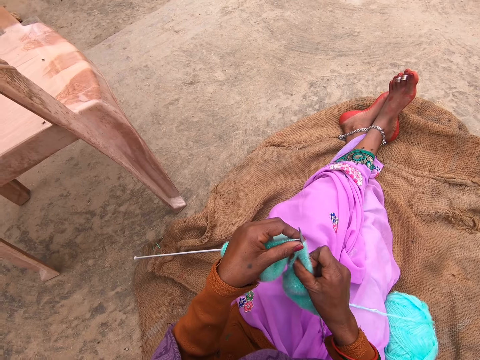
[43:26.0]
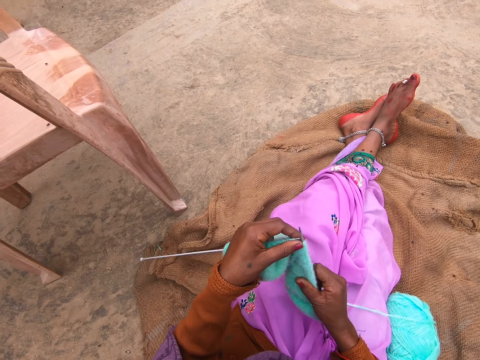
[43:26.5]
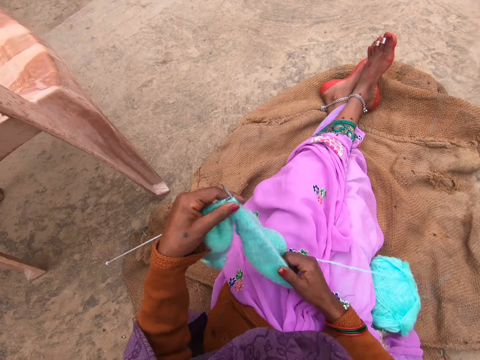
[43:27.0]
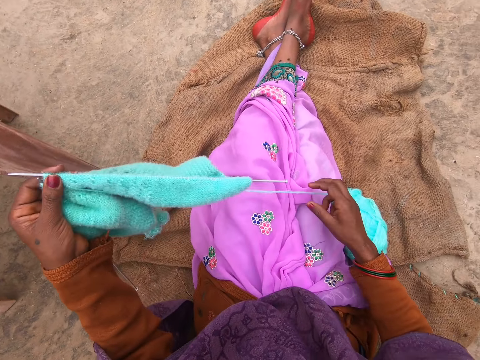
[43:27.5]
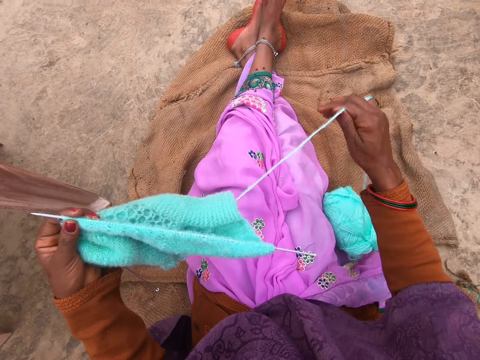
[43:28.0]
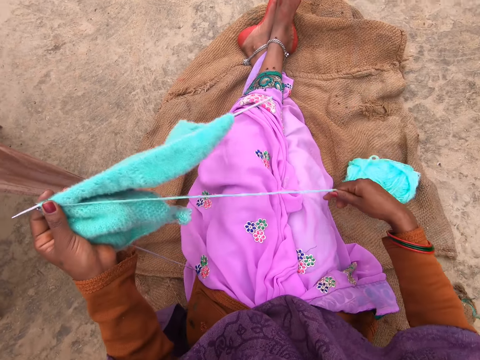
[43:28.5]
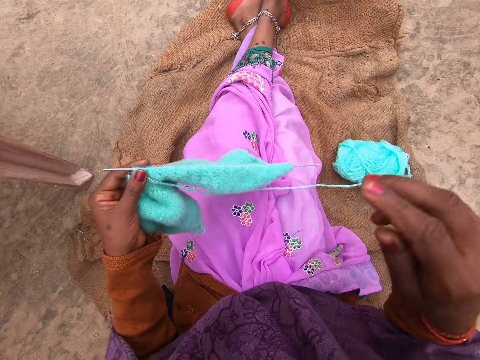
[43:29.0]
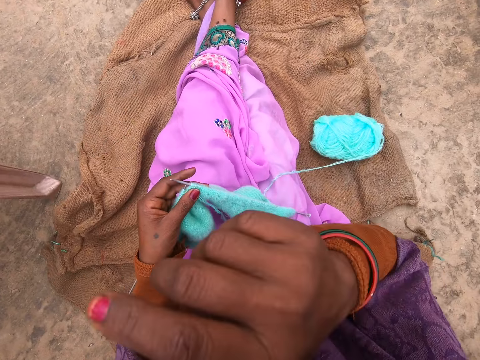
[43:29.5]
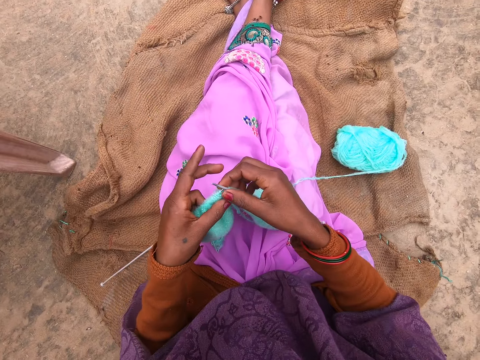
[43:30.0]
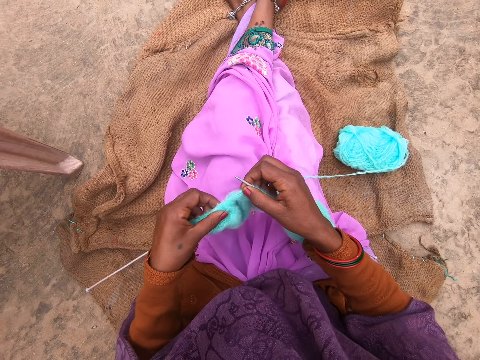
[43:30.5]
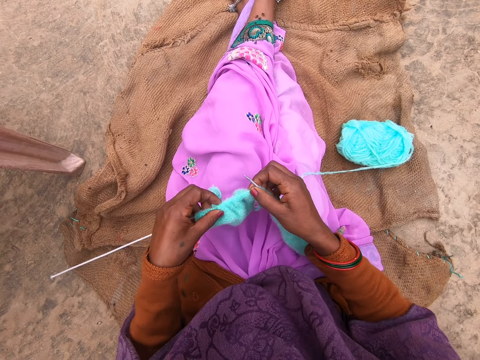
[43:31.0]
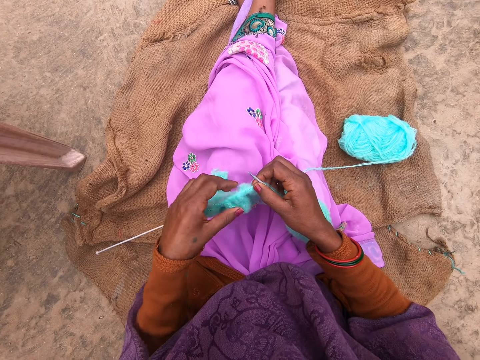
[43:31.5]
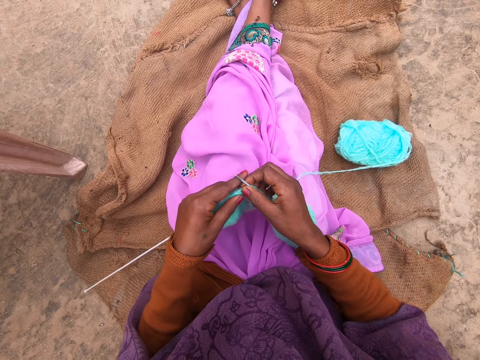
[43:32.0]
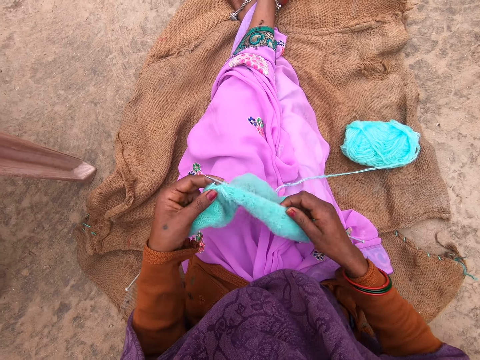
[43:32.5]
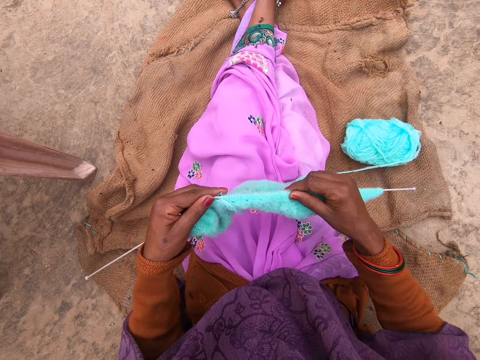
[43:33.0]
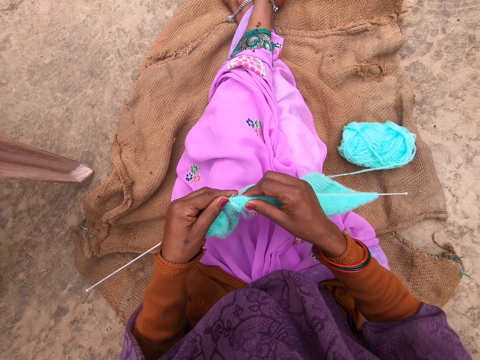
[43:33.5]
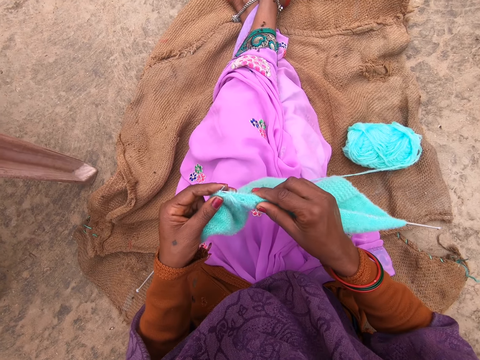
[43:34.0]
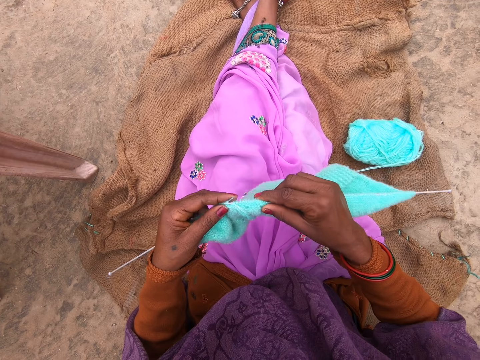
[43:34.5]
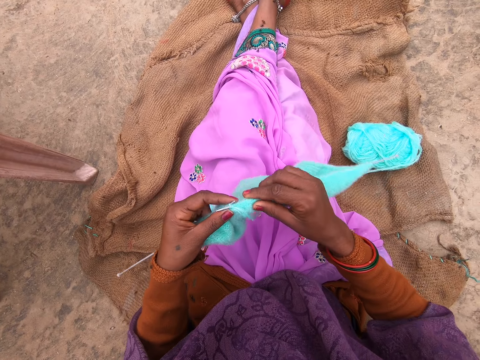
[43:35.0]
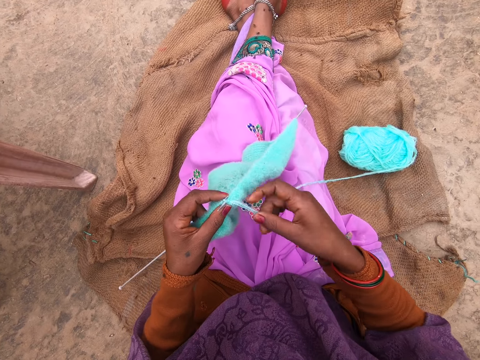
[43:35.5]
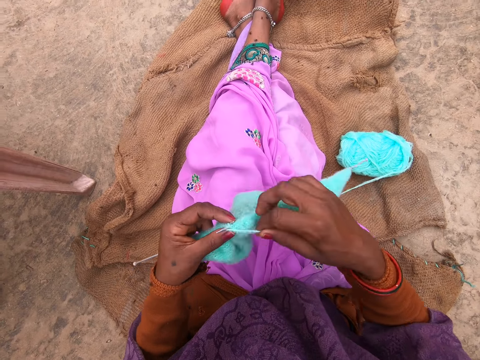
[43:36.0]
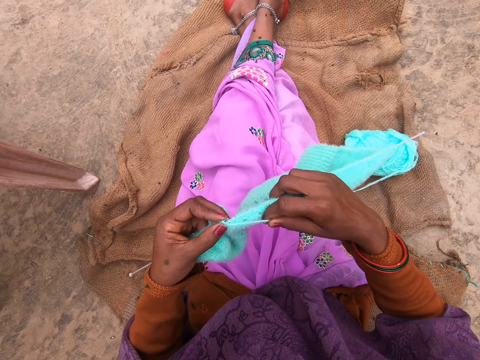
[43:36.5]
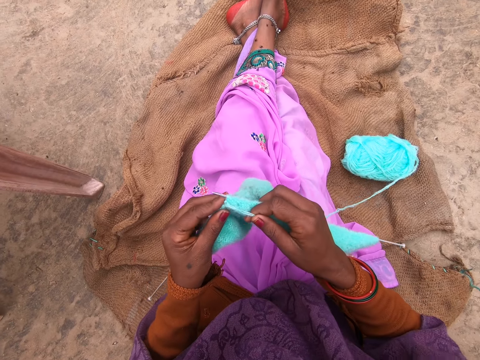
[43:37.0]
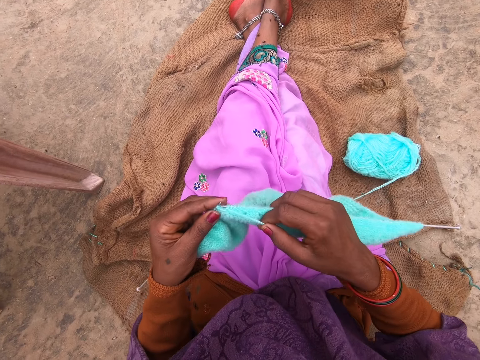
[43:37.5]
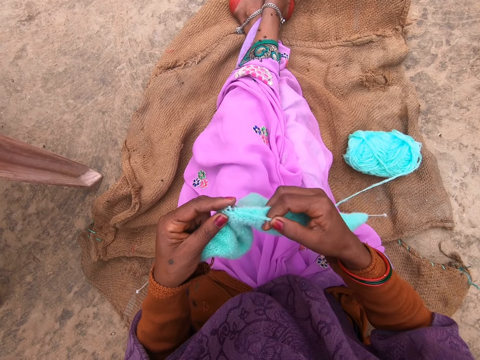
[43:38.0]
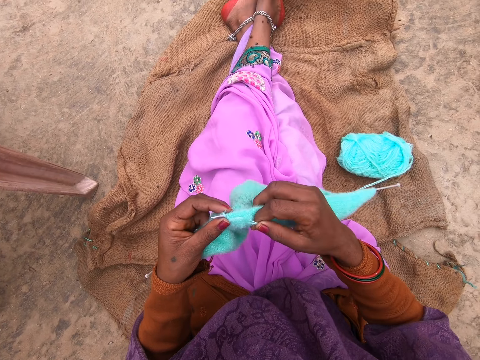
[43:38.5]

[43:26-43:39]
The camera wearer adjusts the yarn on the needle with her right hand. She lifts the cloth and stretches the yarn with her right hand. She pulls the thread. She rubs the face. She cleans her nose with her right hand. She adjusts the yarn on the needle with her left hand. She adjusts the cloth. She knits the yarn with the needle. She rolls the yarn over the needle. She knits the yarn with the needle.

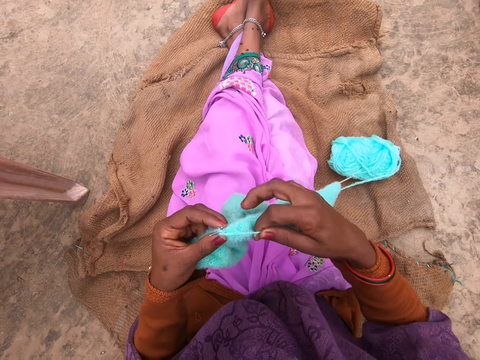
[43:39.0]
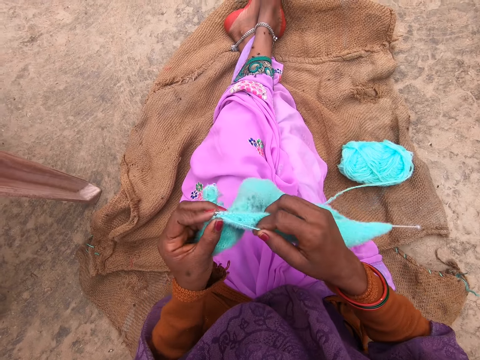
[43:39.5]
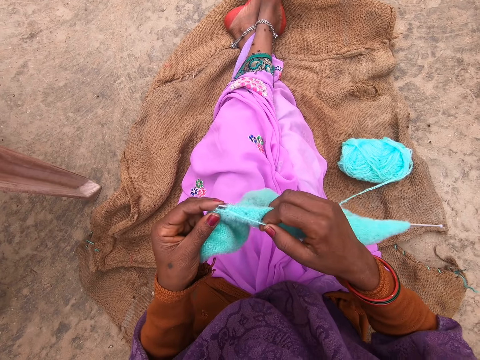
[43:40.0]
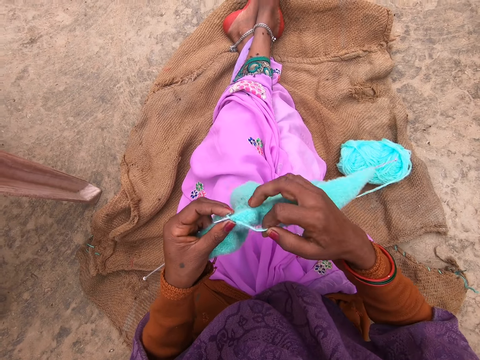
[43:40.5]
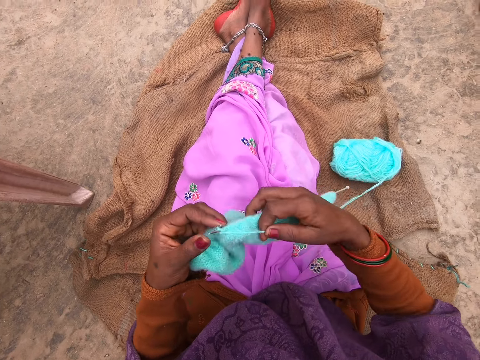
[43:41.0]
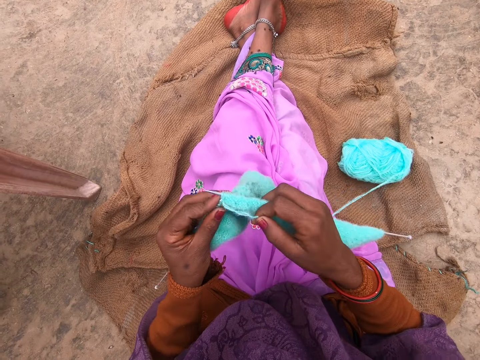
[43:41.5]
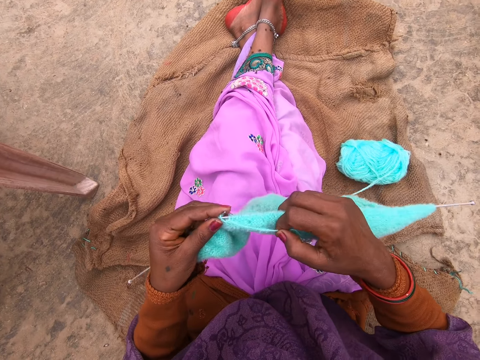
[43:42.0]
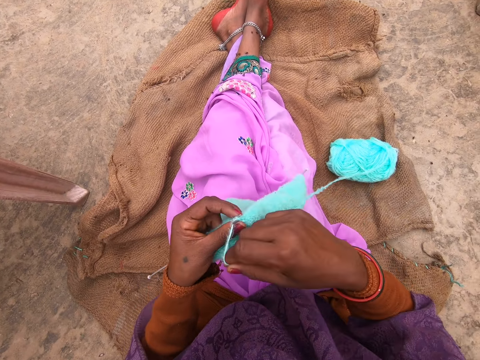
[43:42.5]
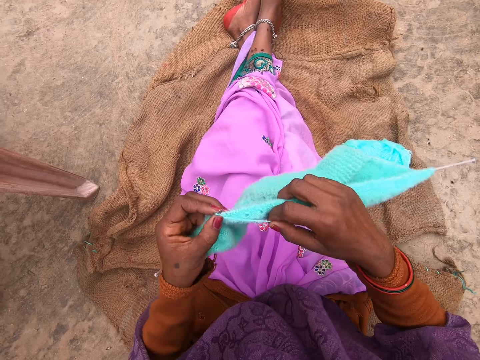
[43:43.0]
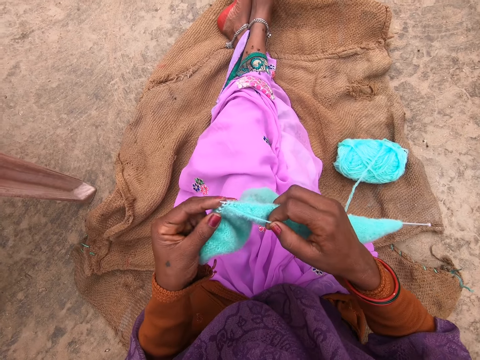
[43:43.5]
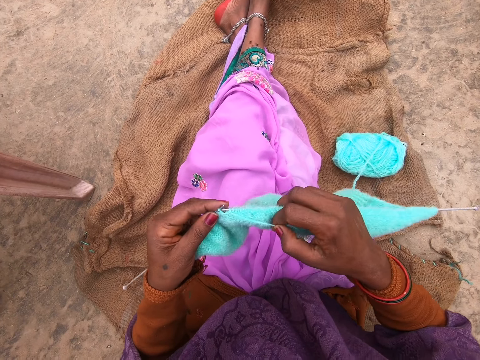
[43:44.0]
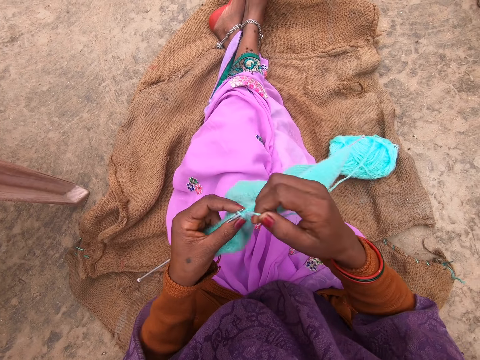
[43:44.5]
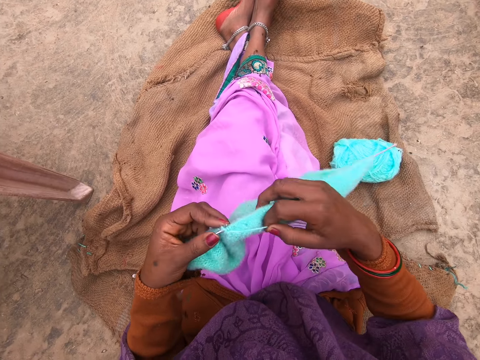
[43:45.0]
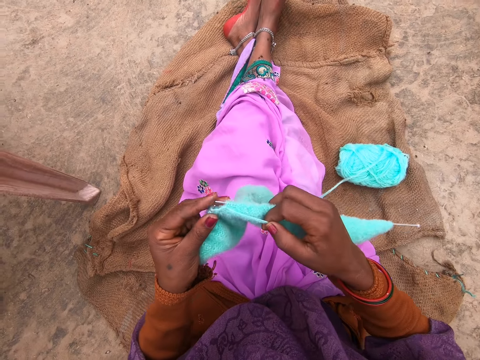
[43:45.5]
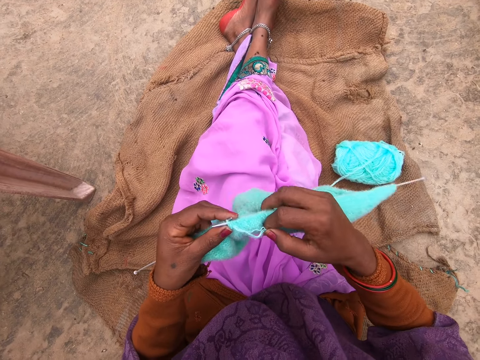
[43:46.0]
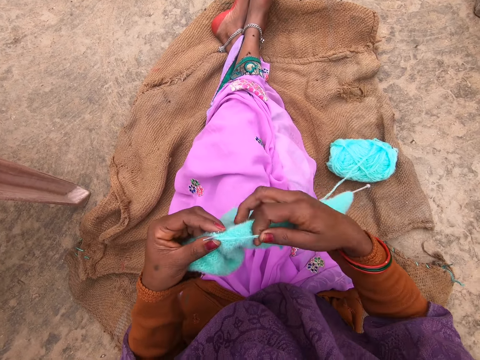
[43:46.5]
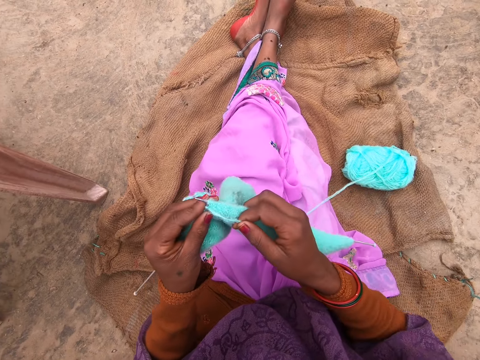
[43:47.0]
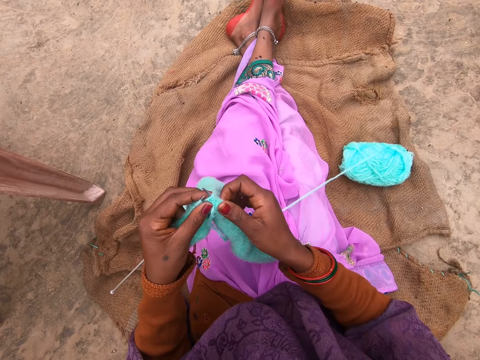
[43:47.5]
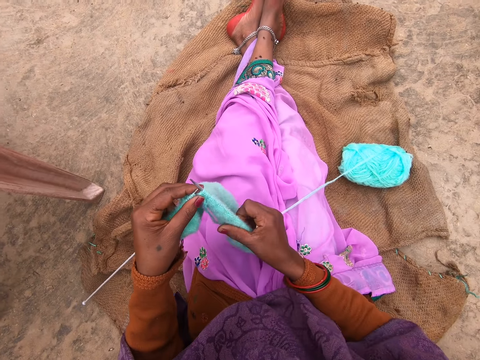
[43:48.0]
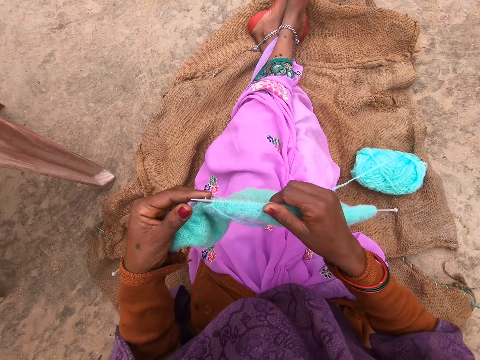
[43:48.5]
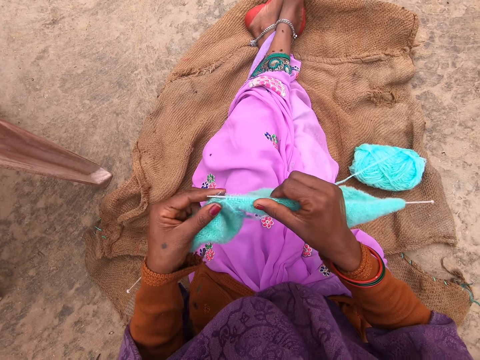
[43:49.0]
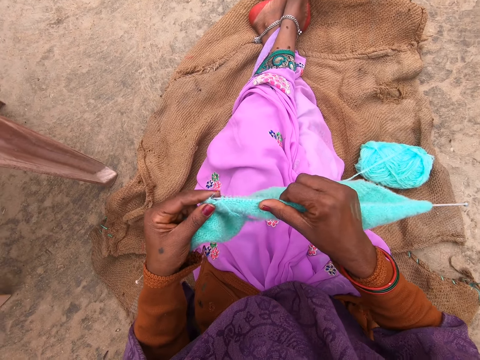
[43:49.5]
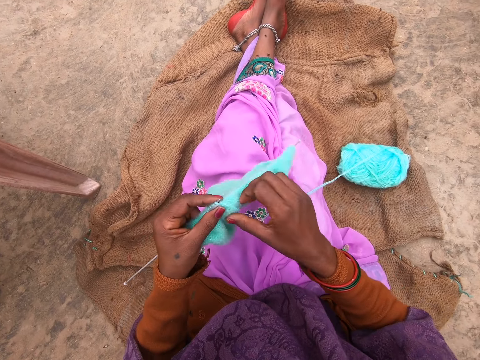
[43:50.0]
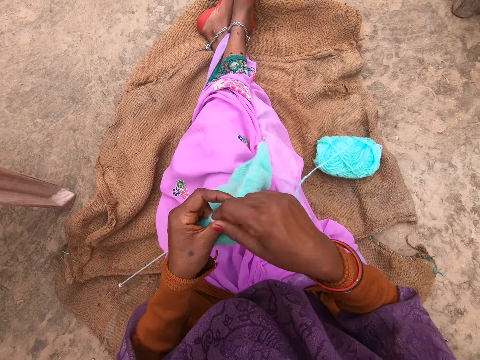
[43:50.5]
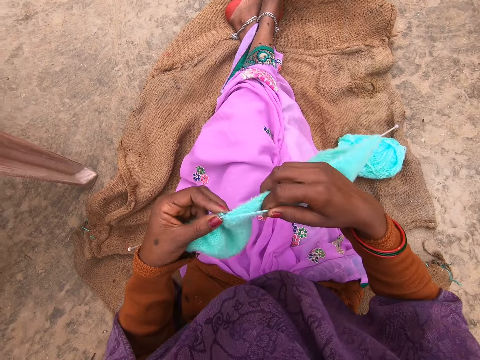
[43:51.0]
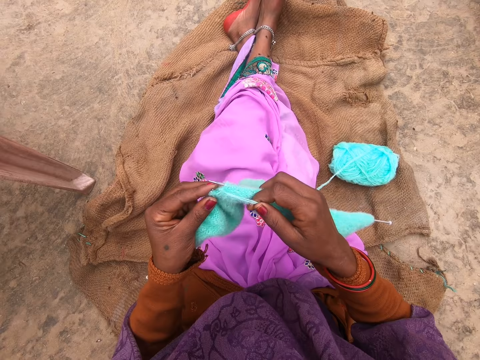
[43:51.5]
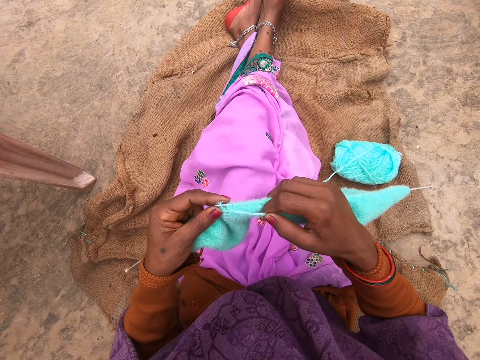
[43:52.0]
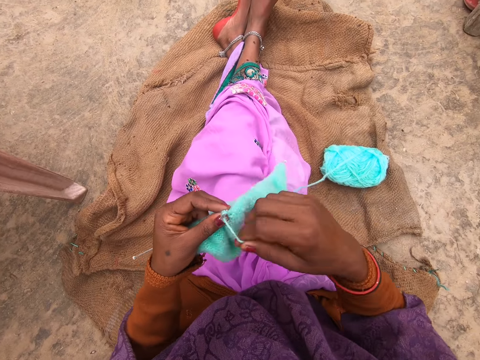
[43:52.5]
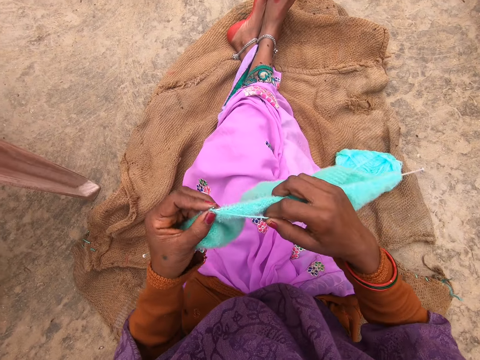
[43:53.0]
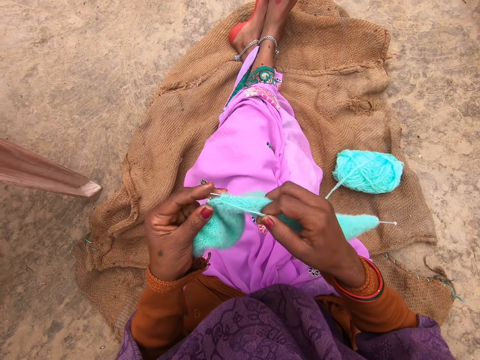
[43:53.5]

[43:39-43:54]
The camera wearer rolls the yarn over the needle. She knits the yarn with the needle. She rolls the yarn over the needle. She knits the yarn with the needle. She rolls the yarn over the needle. She knits the yarn with the needle. She rolls the yarn over the needle. She knits the yarn with the needle. She rolls the yarn over the needle. She knits the yarn with the needle. She adjusts the yarn on the needle with her right hand. She rolls the yarn over the needle. She knits the yarn with the needle. She rolls the yarn over the needle. She knits the yarn with the needle.
